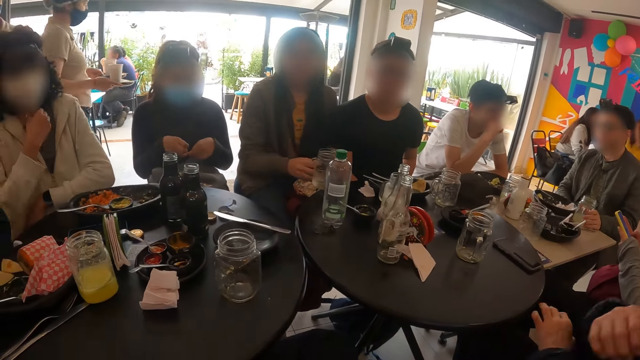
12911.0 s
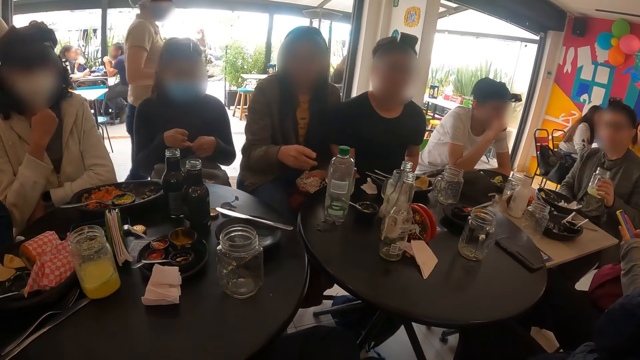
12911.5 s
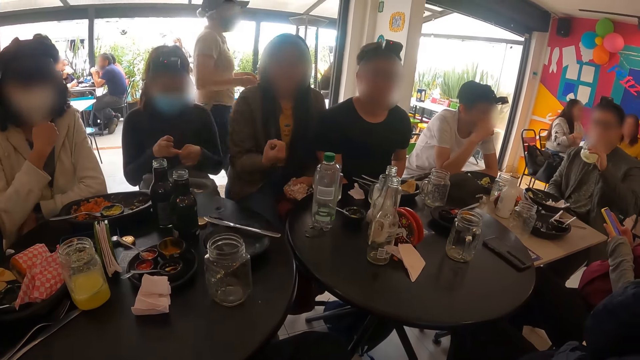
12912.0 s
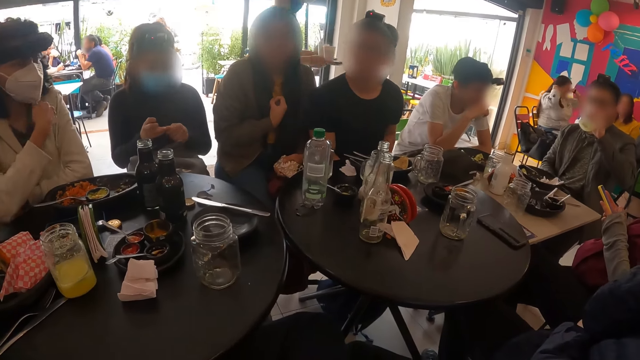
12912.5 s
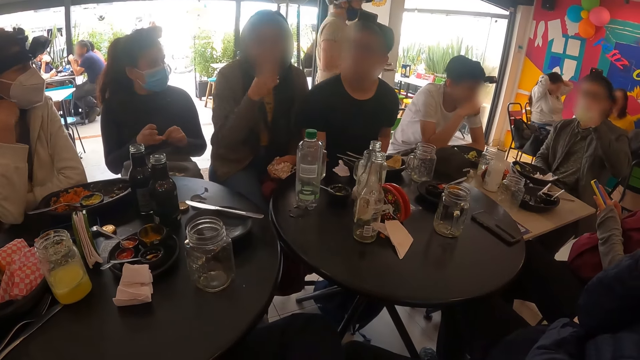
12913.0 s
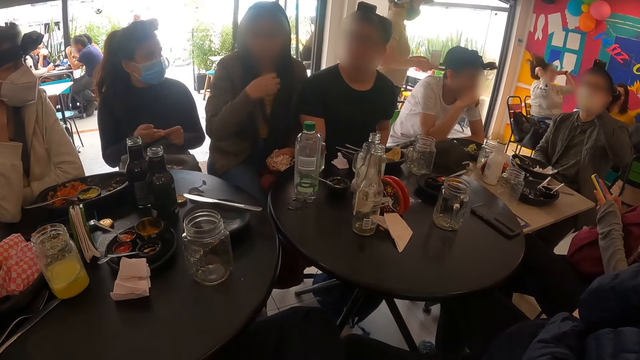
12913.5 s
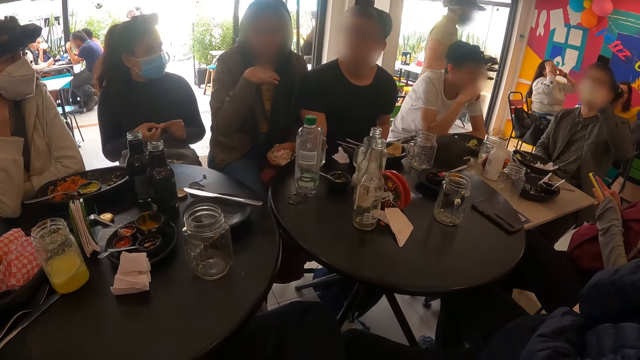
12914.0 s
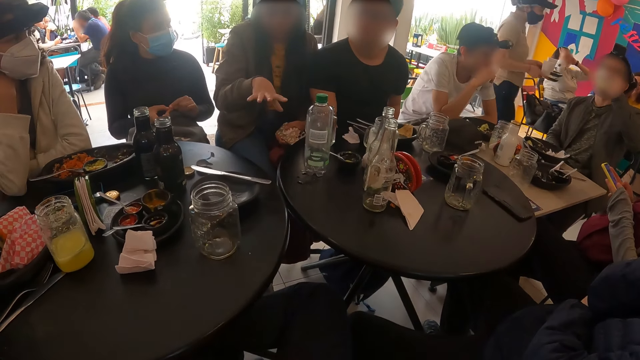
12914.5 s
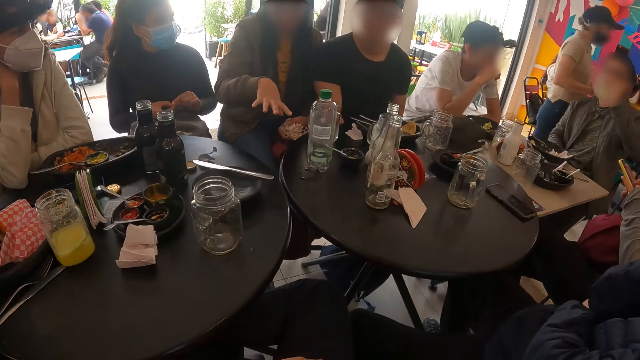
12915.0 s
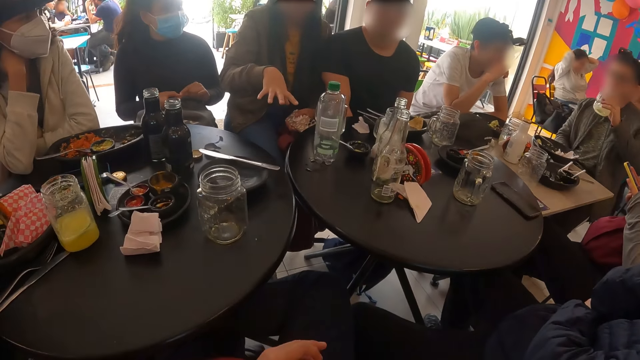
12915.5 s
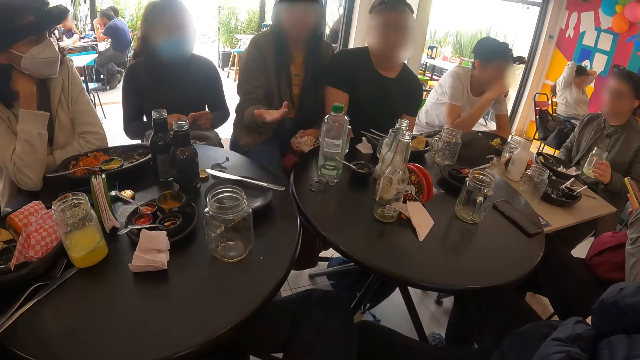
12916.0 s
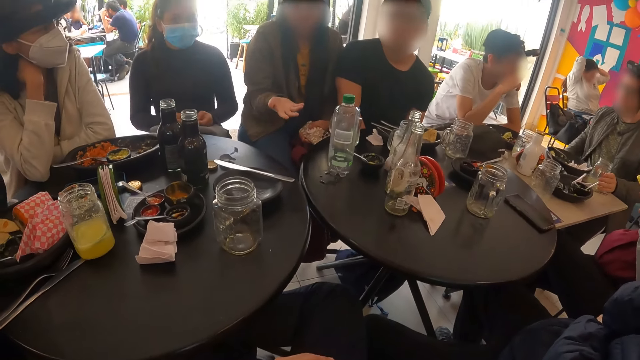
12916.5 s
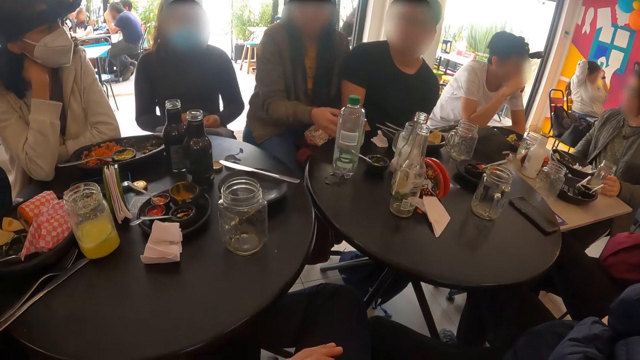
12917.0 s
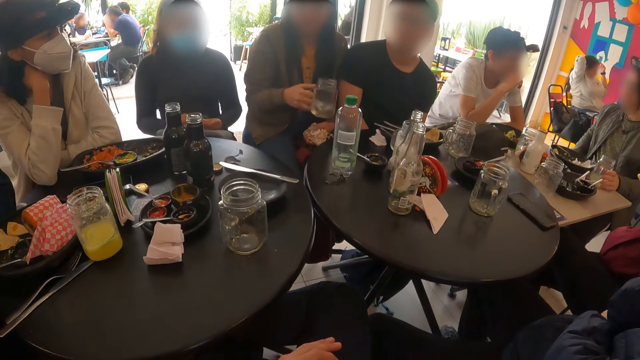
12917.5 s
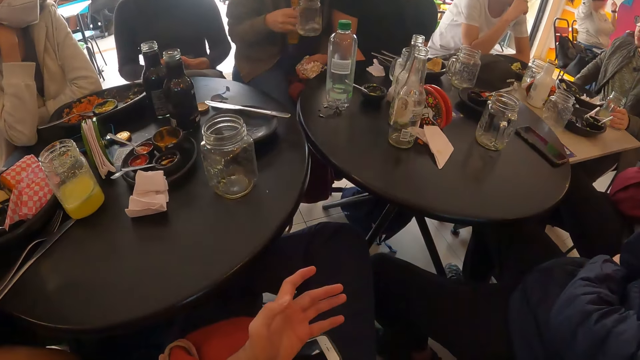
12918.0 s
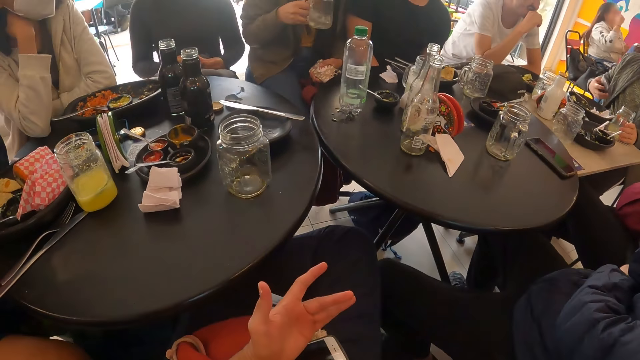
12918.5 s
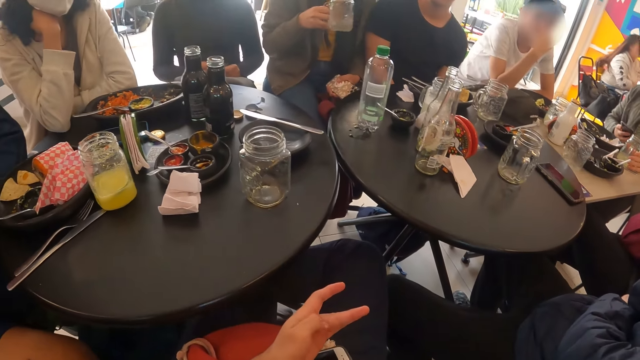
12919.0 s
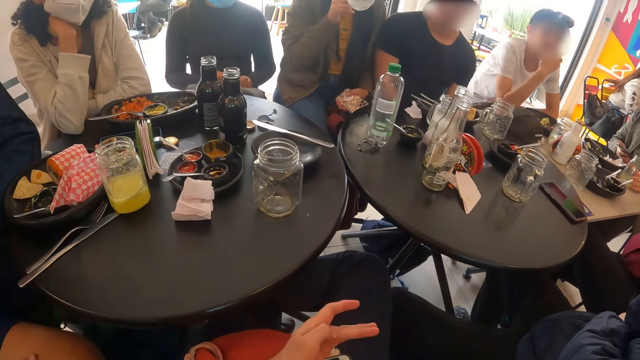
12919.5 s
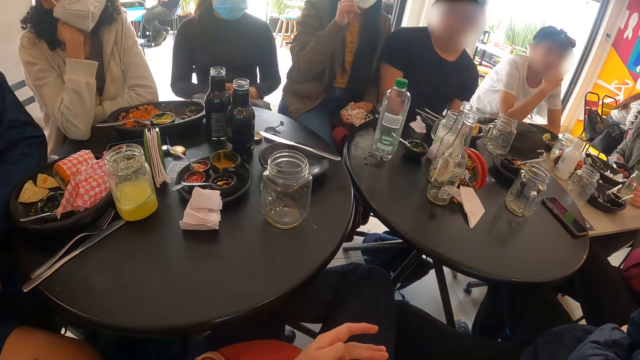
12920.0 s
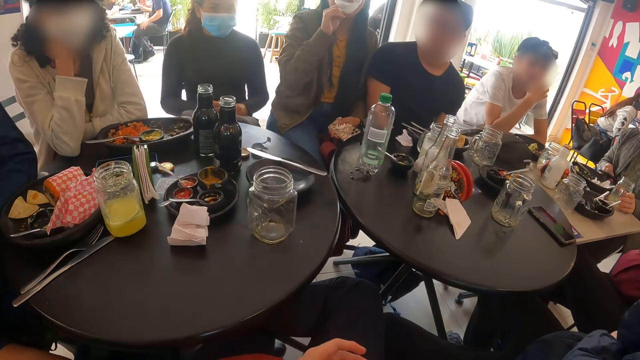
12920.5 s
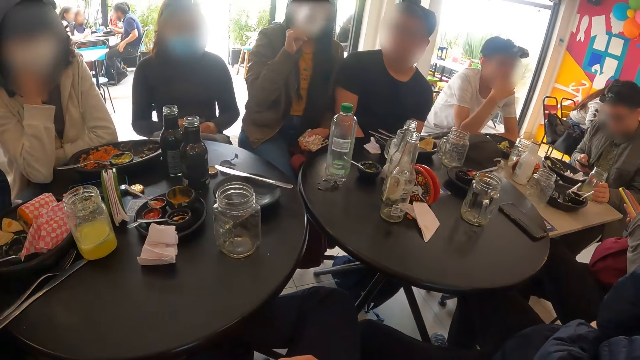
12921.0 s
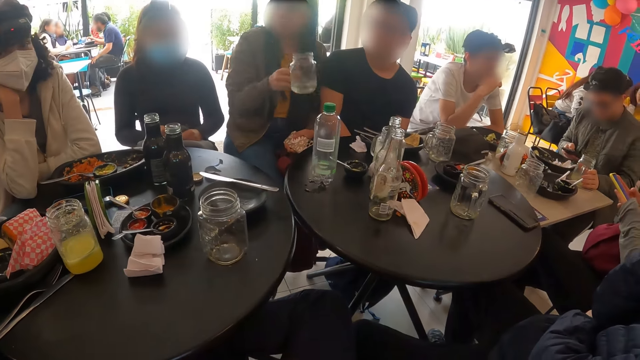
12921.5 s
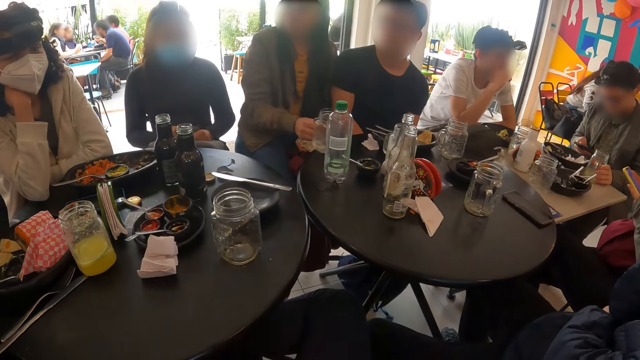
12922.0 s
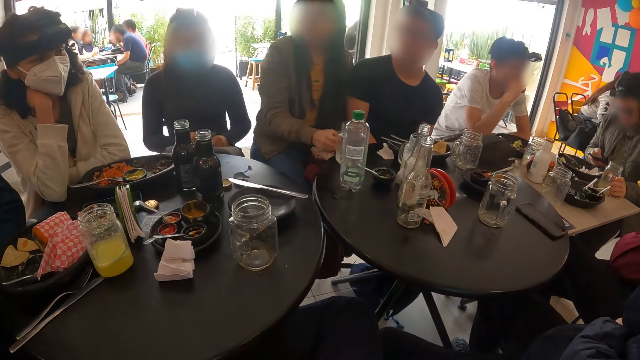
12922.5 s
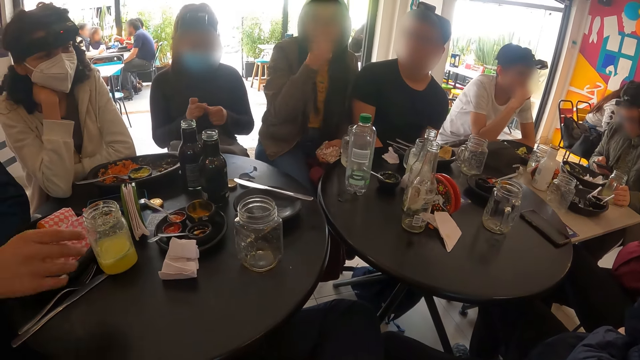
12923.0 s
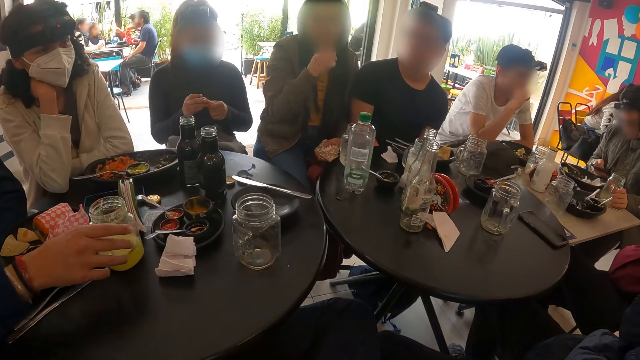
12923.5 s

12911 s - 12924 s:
A woman drops the cup on the table with her right hand. A man picks the cup from the table with his left hand and drinks from the cup in his left hand. The man drops the cup on the table with his left hand. The woman picks the cup from the table with her right hand and shakes the cup with her right hand. The man removes a phone from a pocket with his right hand. The camera wearer spreads his hand. The man operates the phone with his right hand. The woman drops the cup on the table with her right hand.

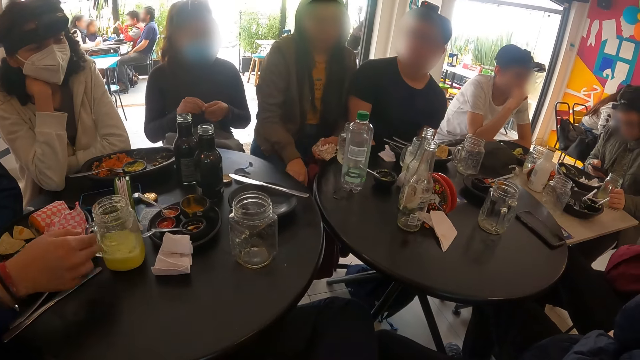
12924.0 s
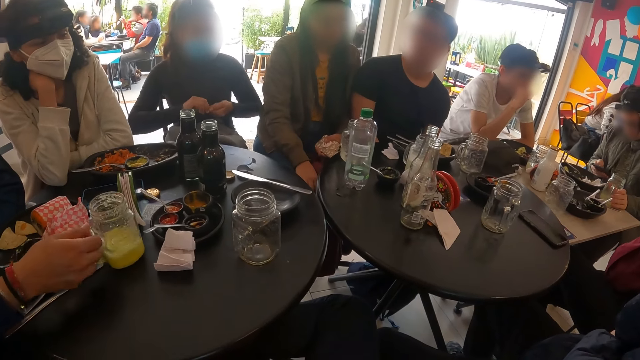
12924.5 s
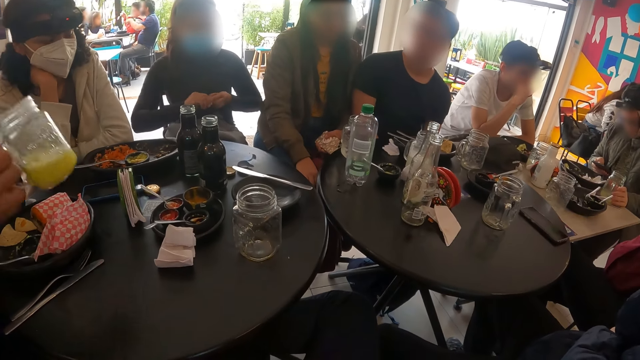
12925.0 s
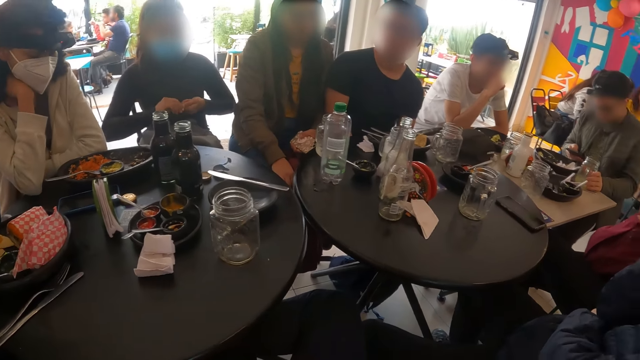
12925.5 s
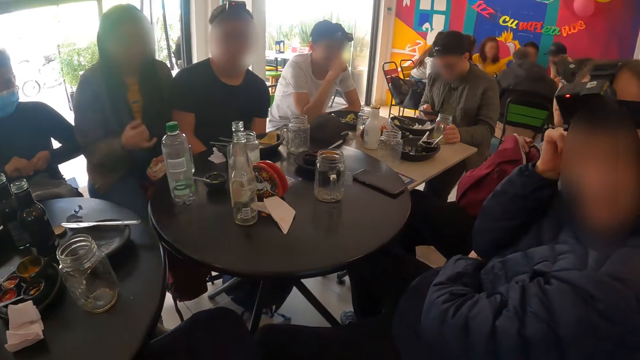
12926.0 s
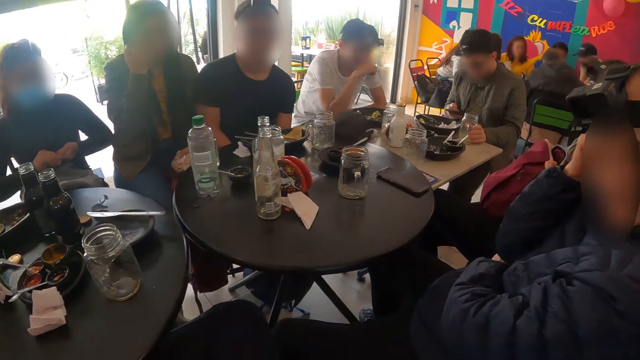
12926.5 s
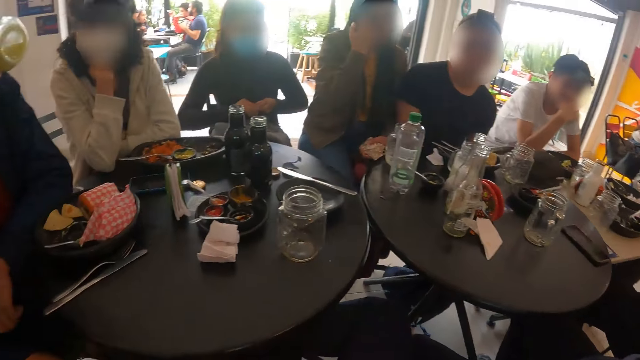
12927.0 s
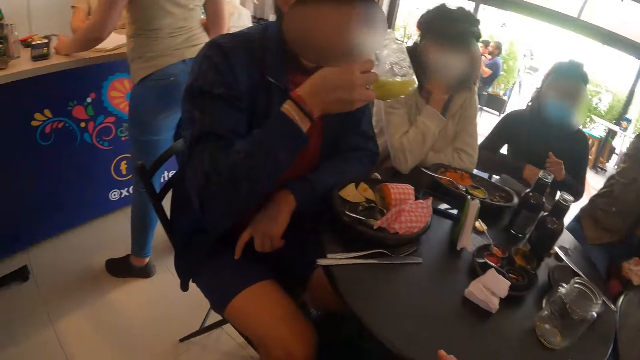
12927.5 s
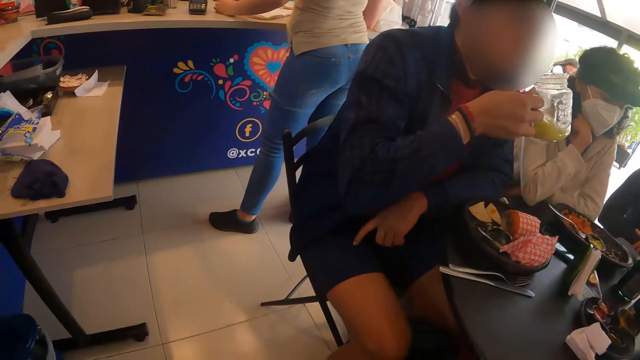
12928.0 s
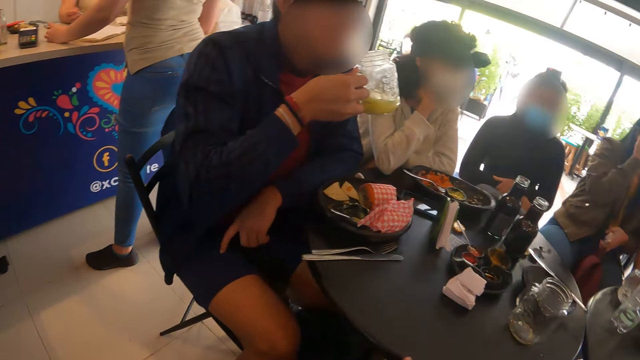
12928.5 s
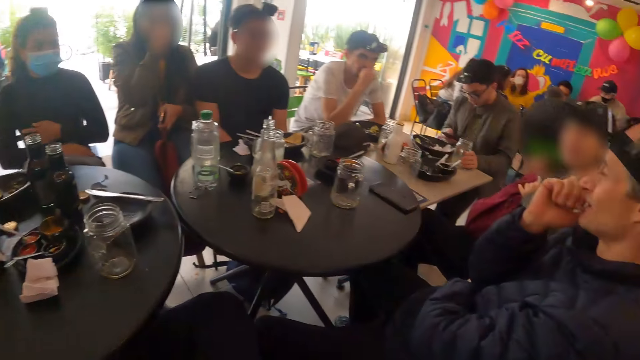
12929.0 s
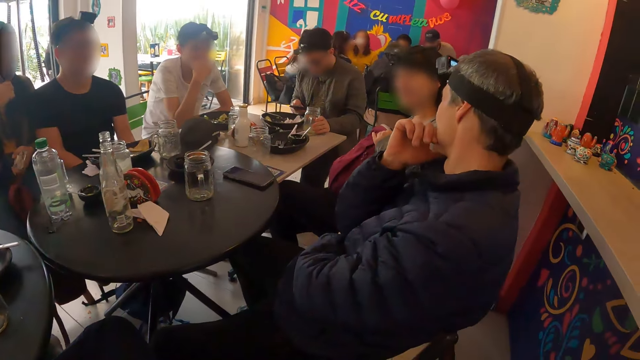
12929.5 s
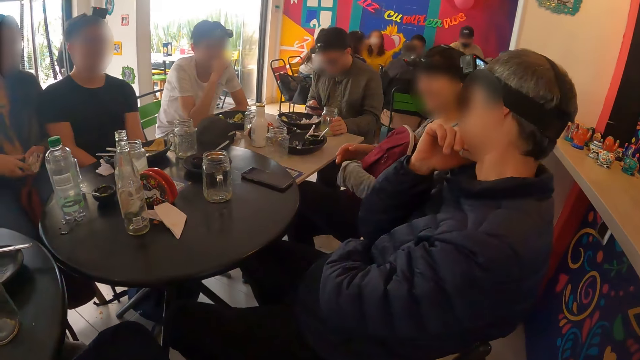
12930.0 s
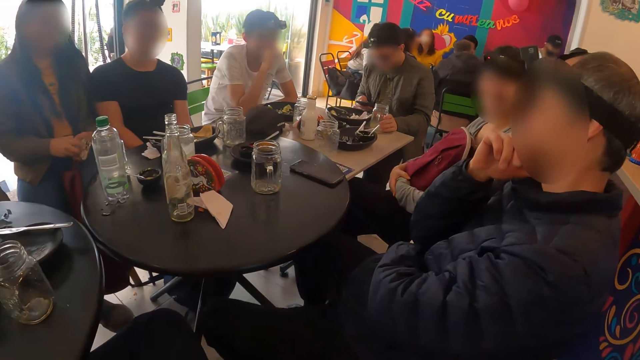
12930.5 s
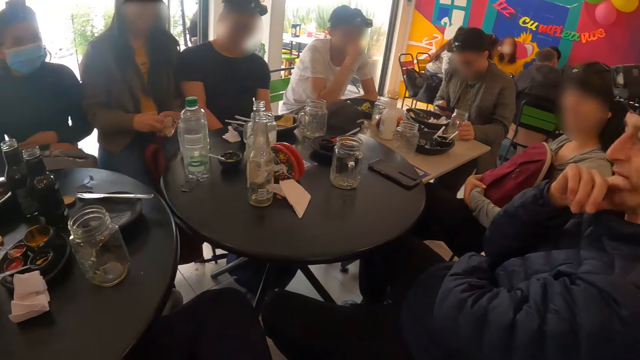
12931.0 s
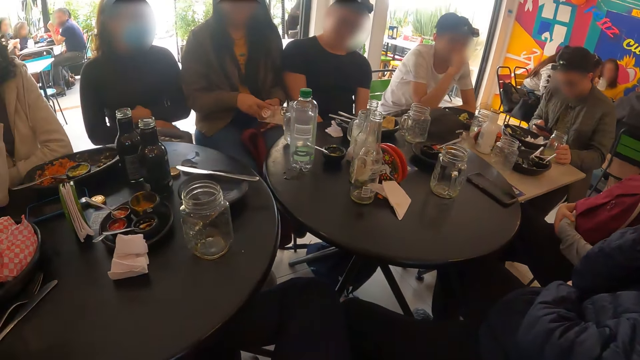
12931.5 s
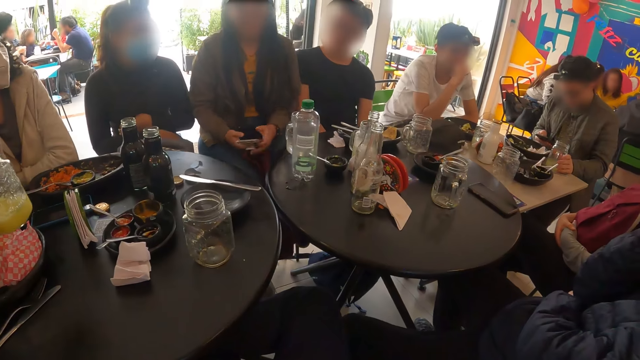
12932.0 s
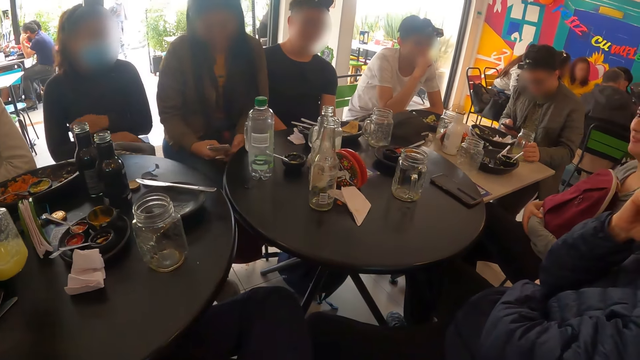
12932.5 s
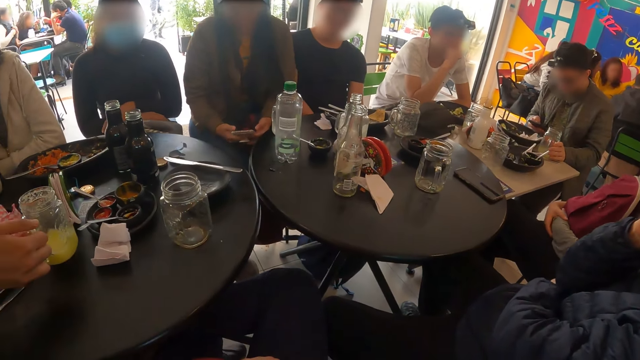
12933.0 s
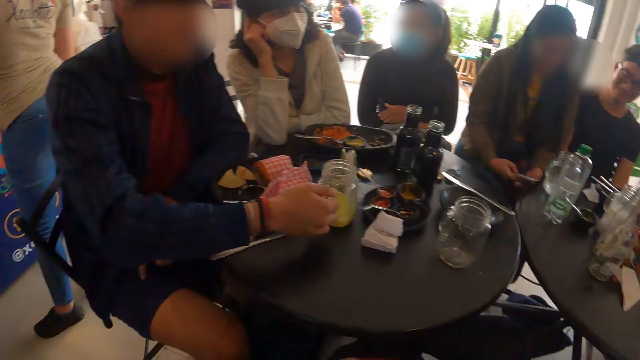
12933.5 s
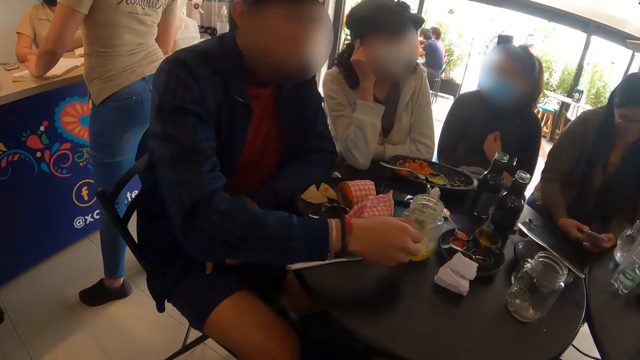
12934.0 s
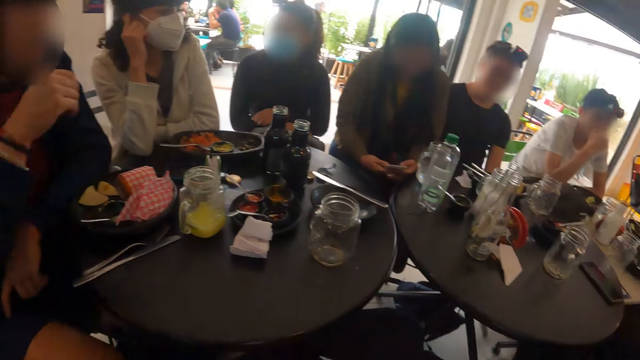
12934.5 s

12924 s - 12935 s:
A man picks the cup from the table with his right hand and drops the cup on the table with his right hand. A woman operates the phone with both hands.
